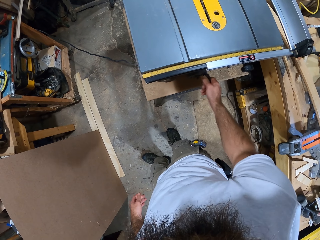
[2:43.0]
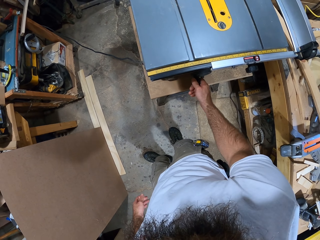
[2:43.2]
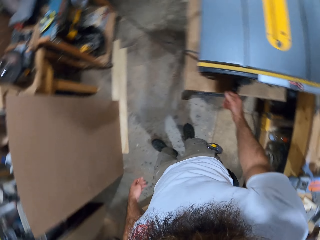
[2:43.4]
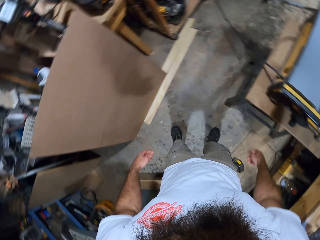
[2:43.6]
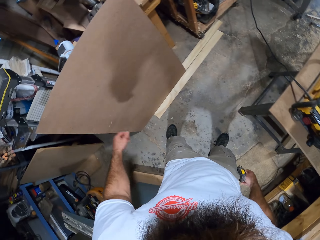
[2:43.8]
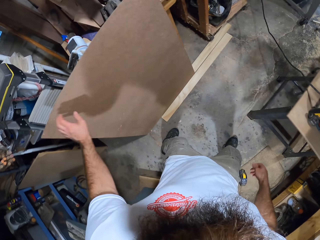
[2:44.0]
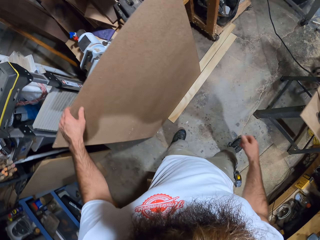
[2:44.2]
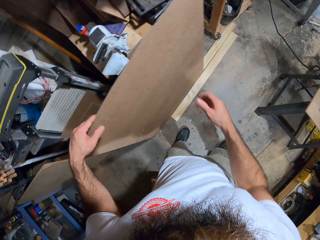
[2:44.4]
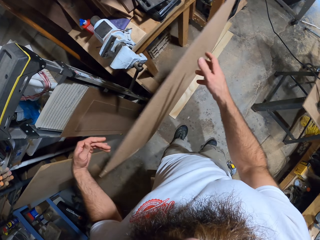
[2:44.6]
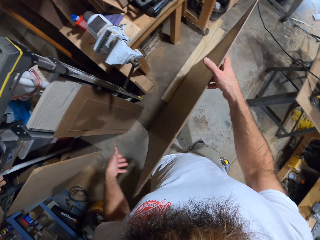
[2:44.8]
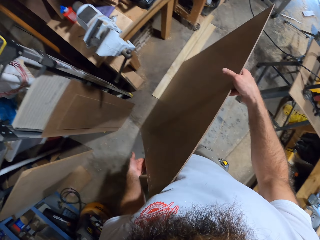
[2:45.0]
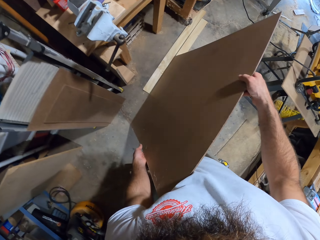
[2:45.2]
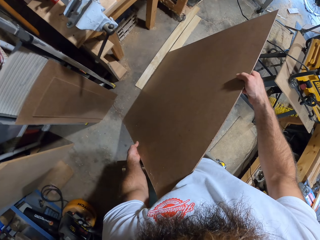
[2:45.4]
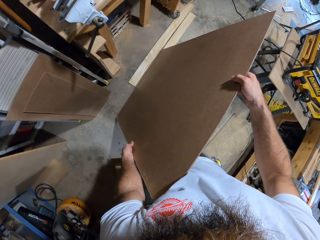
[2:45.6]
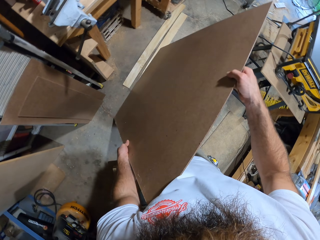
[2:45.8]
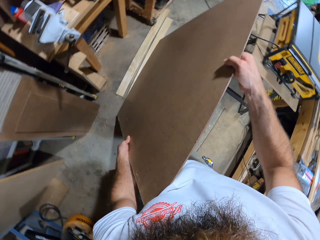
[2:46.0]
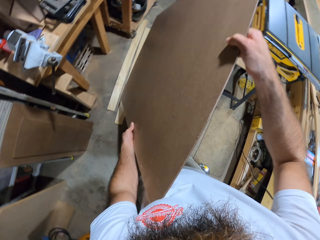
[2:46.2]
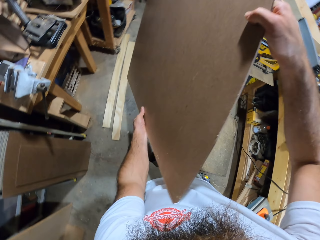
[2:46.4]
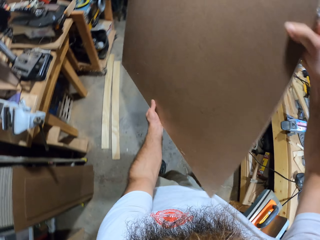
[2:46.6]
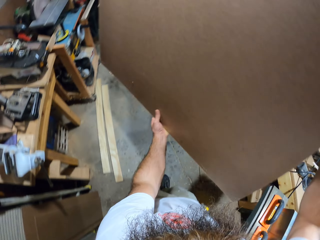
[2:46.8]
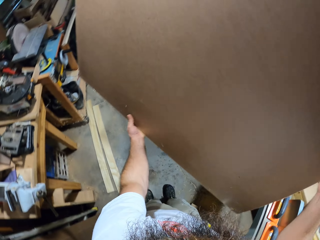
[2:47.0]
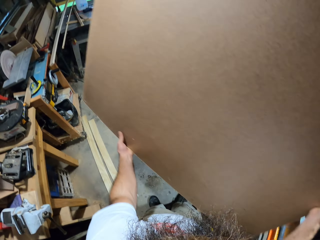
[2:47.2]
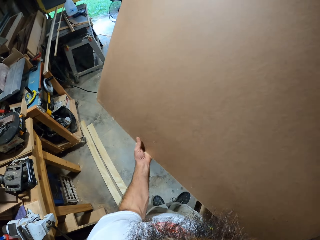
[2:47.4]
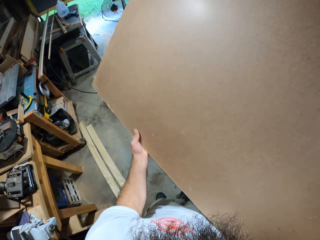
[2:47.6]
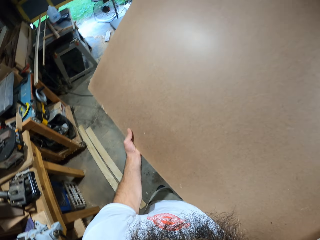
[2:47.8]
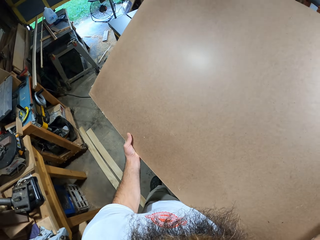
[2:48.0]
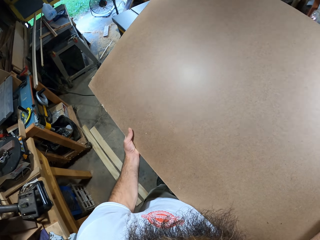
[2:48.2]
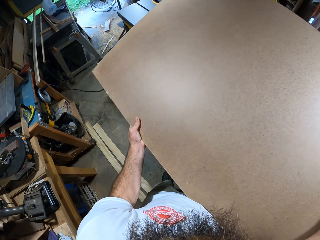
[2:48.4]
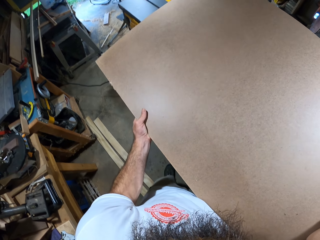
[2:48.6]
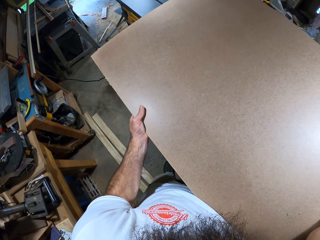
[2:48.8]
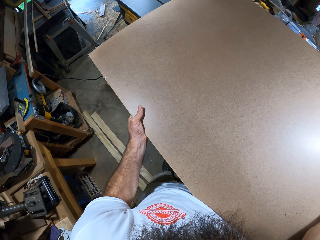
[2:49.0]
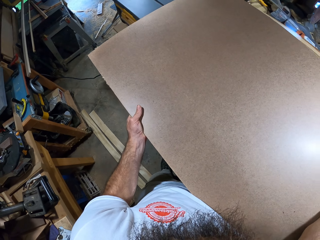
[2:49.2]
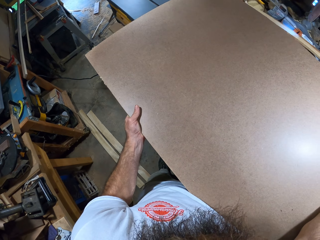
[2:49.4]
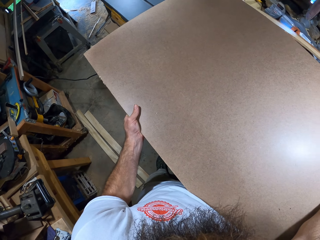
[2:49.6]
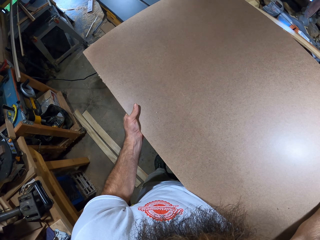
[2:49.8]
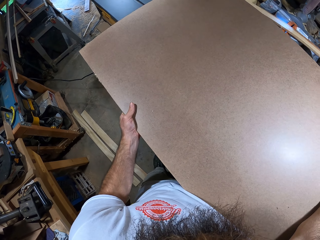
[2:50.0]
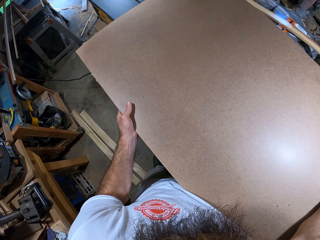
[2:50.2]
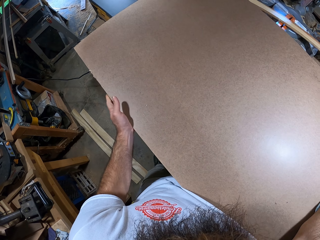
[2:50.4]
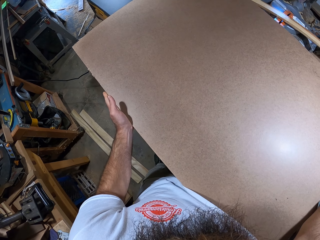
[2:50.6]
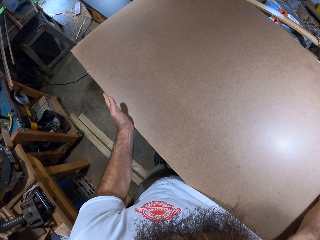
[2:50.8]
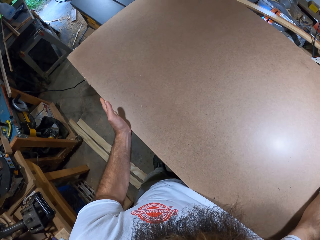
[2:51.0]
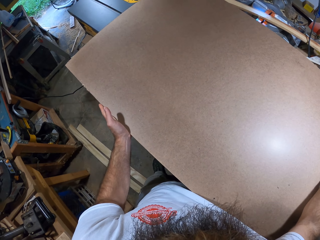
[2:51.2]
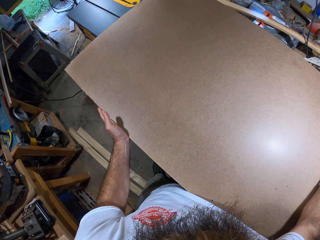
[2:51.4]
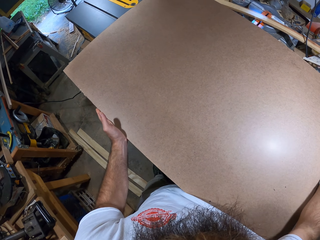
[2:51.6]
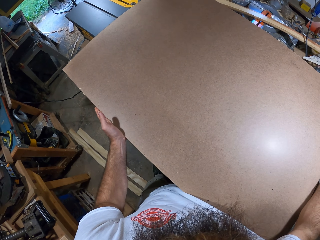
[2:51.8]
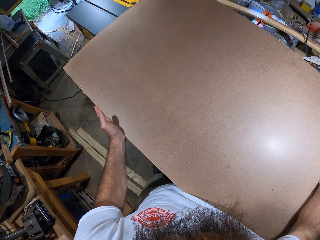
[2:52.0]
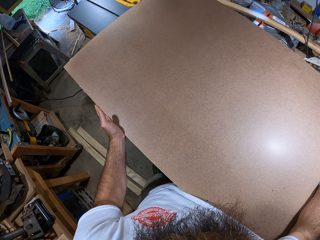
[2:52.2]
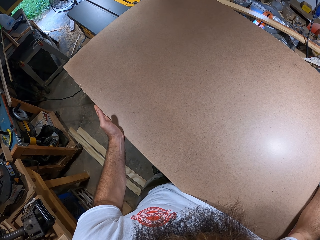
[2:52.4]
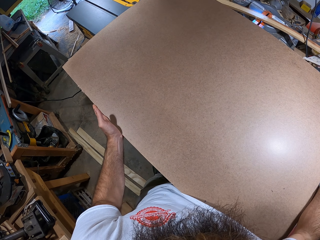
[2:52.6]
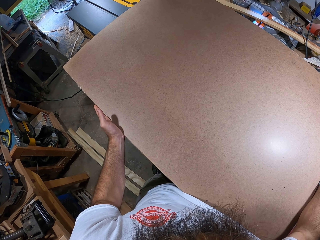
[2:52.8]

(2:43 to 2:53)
The camera wearer picks up the wooden board from the floor with his left hand. He holds plywood. He lifts the plywood. He places the wooden board on the table saw with both hands.

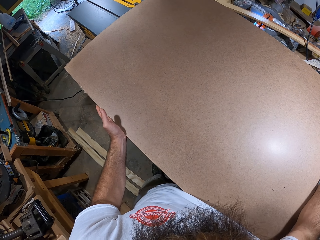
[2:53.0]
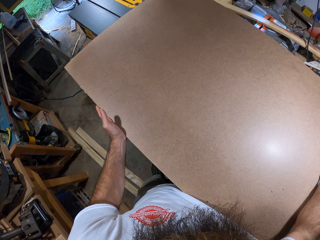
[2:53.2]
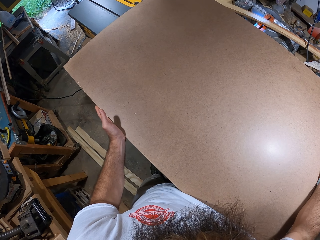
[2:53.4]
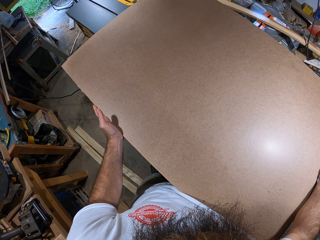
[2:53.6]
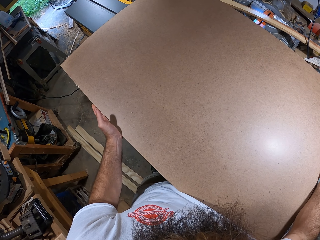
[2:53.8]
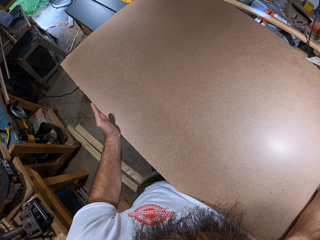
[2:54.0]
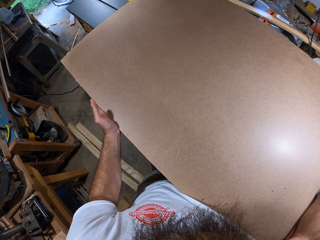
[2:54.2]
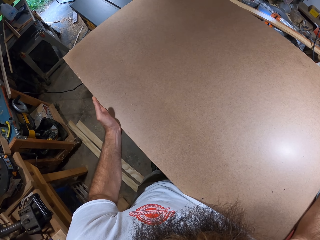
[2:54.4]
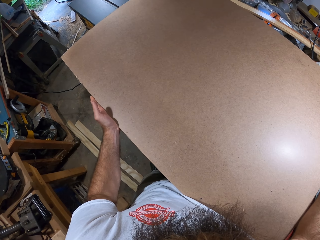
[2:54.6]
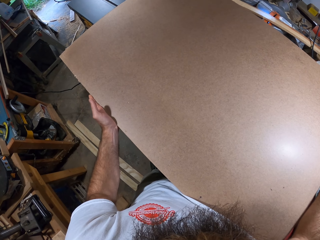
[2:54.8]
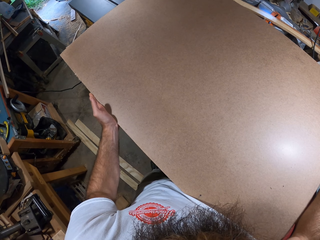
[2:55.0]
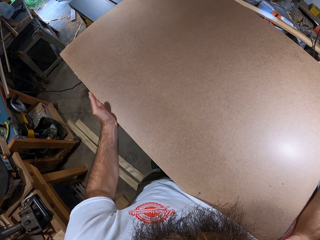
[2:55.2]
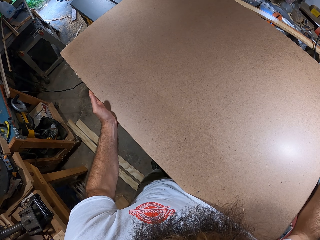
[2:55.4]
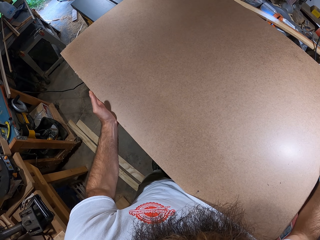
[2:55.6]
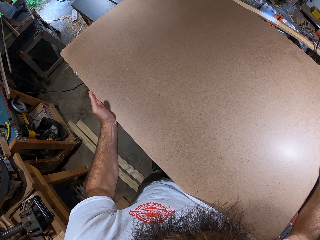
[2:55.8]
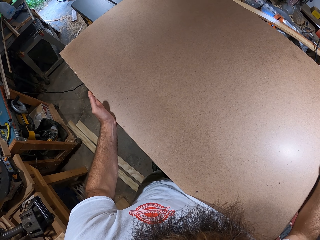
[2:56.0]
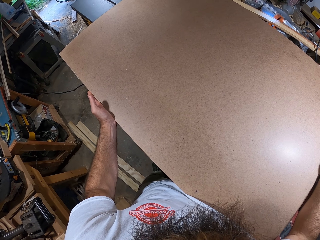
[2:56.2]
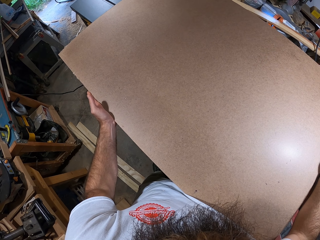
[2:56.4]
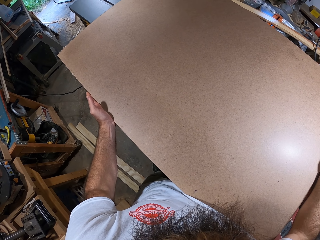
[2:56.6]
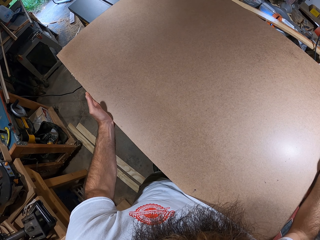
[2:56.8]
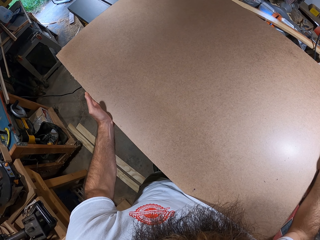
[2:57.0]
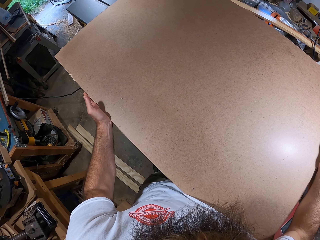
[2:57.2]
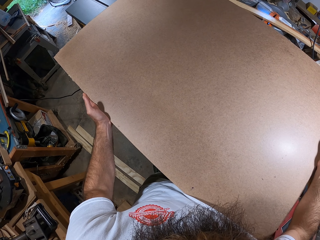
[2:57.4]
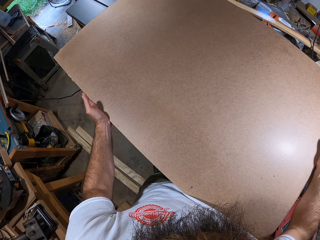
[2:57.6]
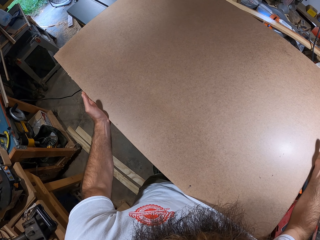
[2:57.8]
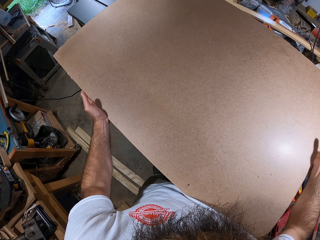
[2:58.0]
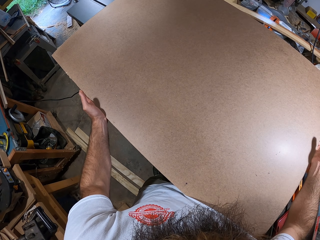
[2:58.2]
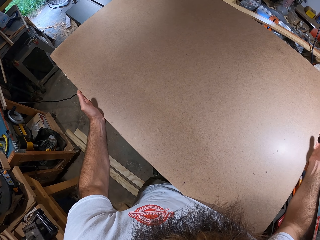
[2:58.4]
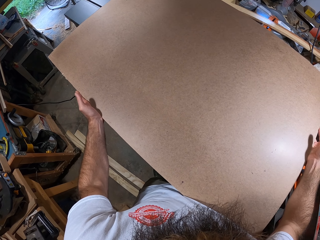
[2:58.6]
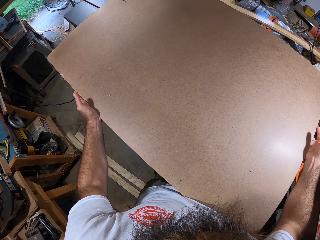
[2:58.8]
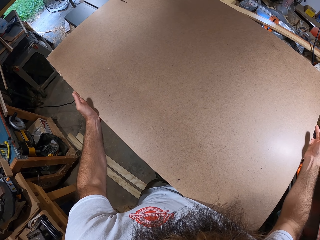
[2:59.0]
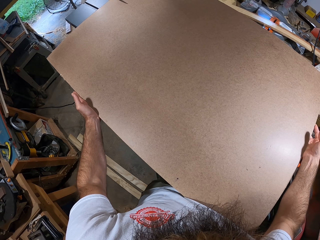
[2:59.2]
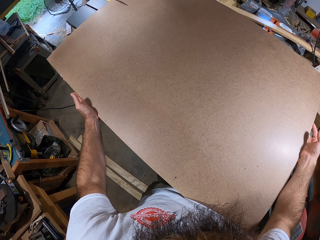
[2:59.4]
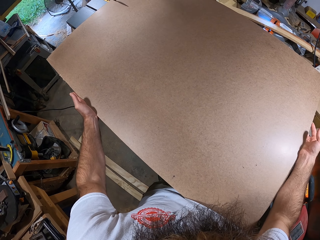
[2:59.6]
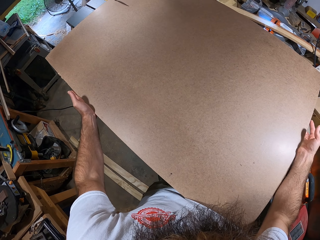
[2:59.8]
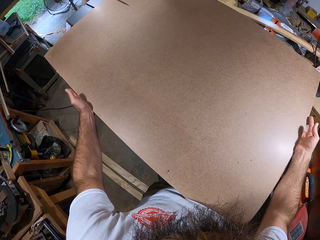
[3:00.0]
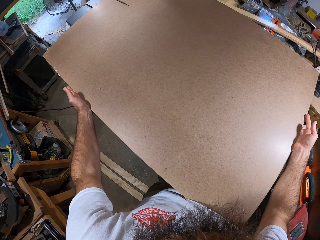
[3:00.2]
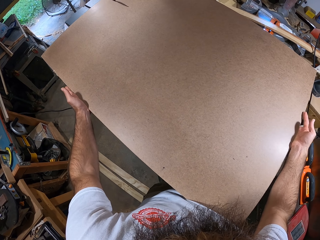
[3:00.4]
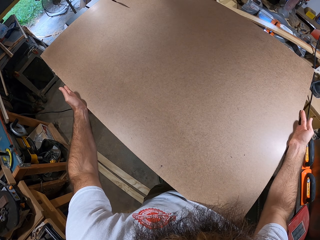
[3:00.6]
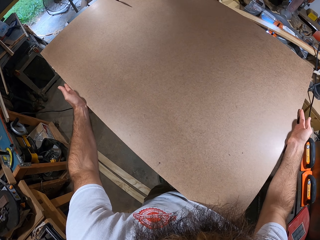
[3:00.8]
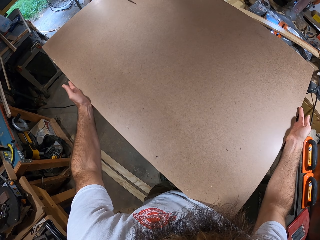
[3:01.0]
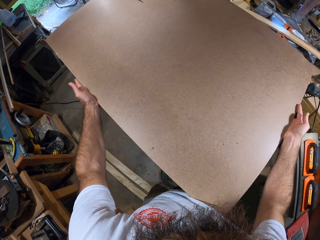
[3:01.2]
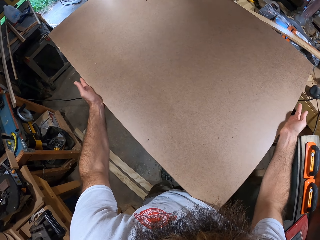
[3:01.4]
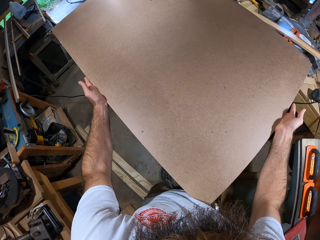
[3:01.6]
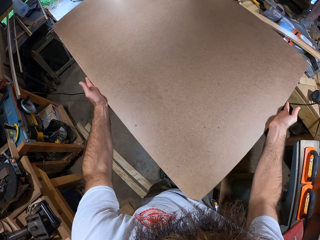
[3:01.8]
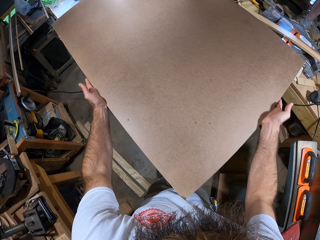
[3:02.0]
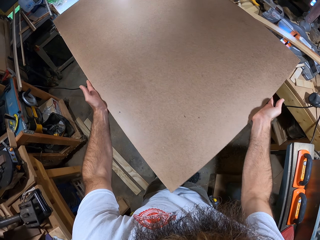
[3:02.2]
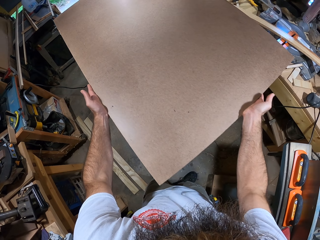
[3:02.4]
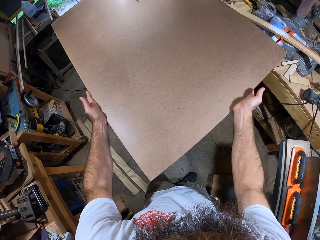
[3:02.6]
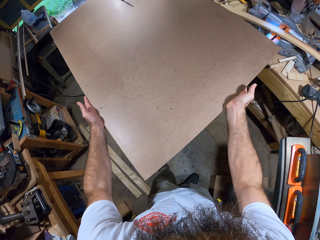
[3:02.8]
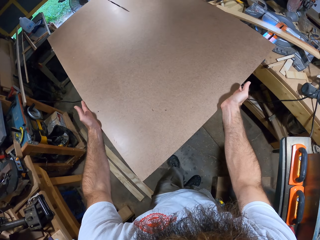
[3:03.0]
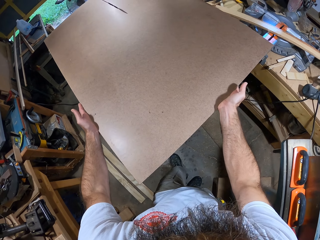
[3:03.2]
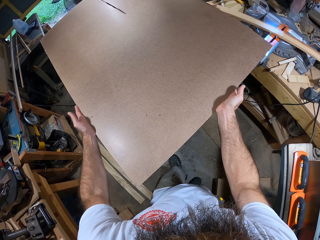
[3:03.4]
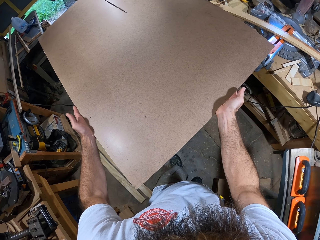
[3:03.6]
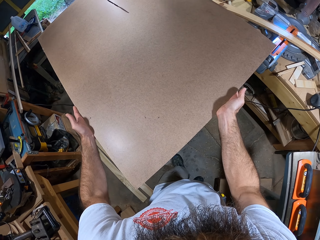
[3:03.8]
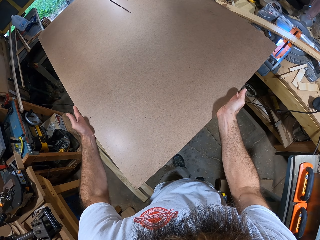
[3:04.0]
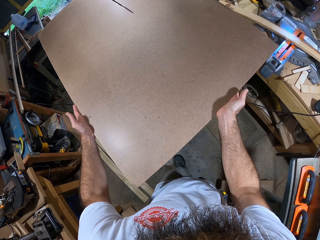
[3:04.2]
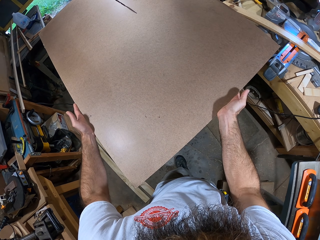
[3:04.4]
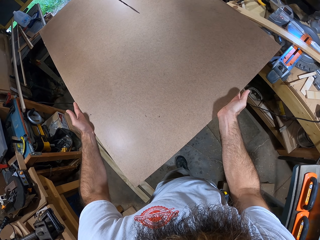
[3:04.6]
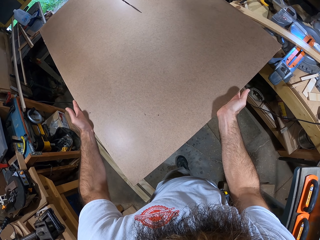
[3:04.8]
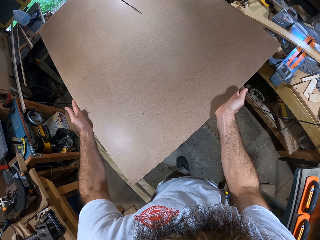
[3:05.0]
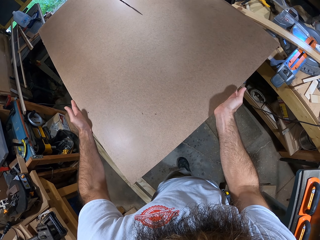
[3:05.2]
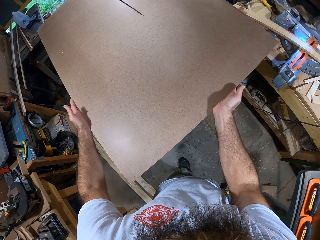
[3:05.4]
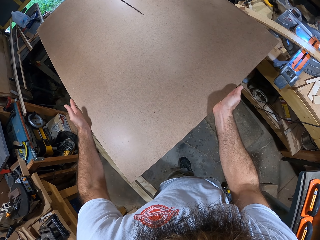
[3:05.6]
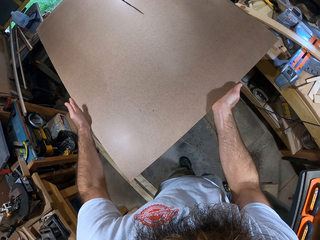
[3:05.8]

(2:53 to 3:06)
The camera wearer splits the wooden board on the table saw with both hands.
